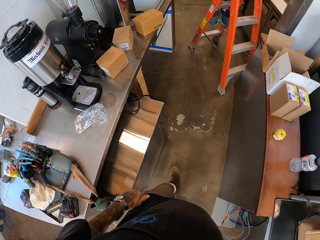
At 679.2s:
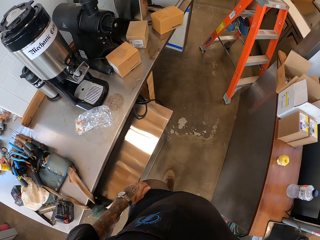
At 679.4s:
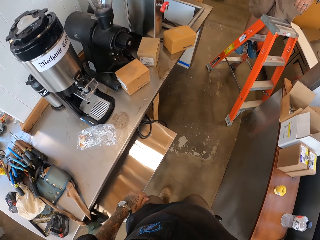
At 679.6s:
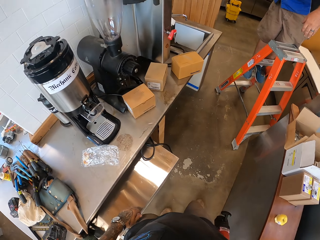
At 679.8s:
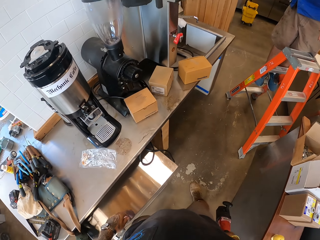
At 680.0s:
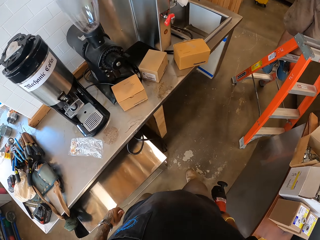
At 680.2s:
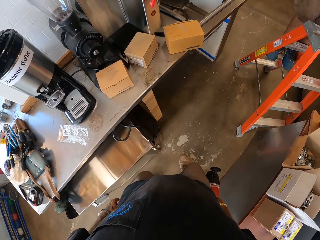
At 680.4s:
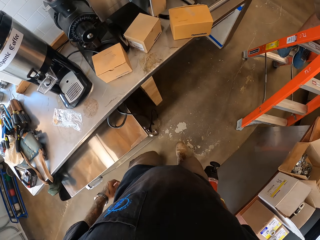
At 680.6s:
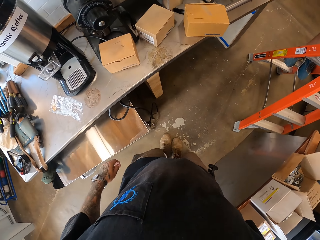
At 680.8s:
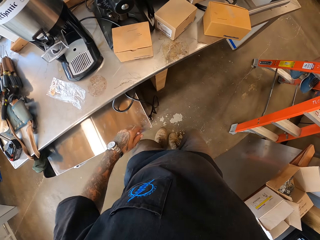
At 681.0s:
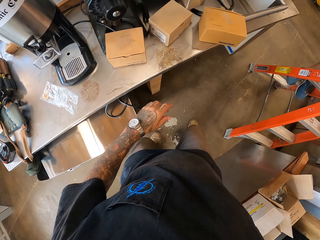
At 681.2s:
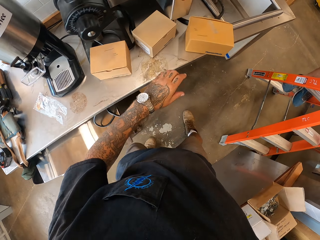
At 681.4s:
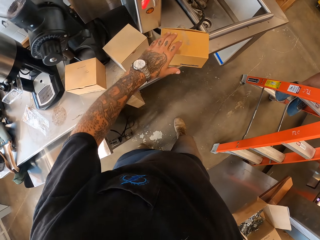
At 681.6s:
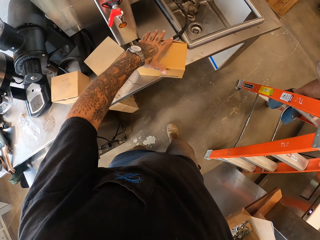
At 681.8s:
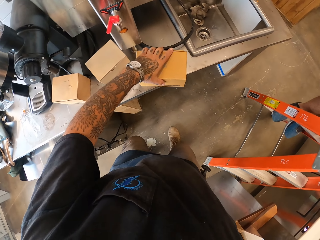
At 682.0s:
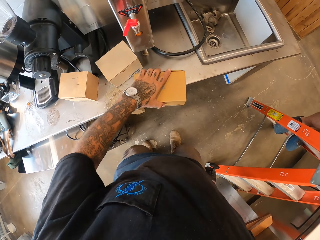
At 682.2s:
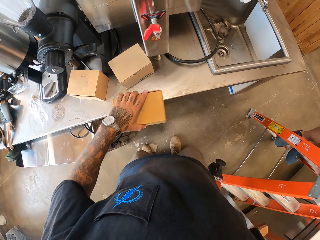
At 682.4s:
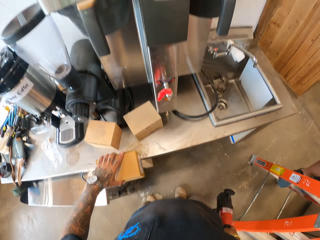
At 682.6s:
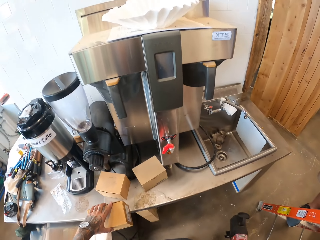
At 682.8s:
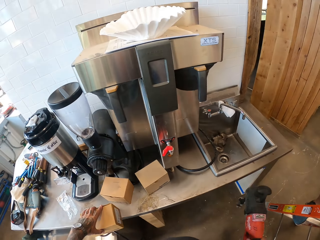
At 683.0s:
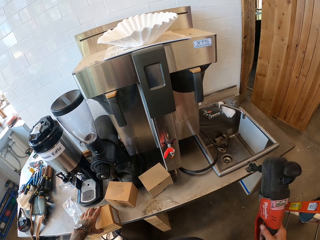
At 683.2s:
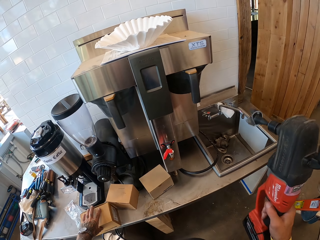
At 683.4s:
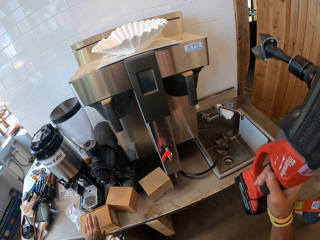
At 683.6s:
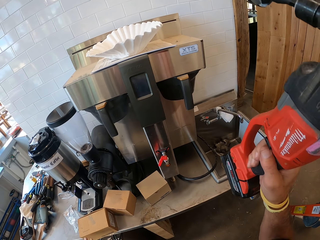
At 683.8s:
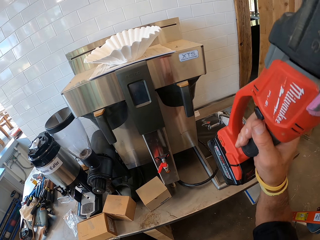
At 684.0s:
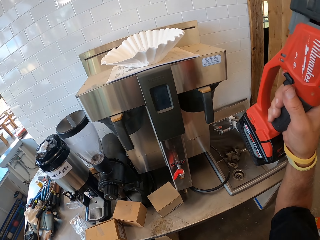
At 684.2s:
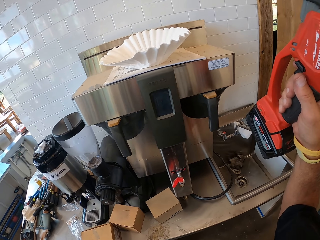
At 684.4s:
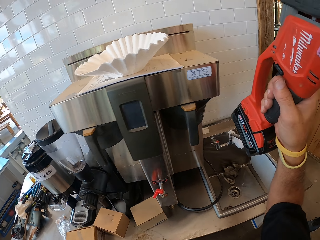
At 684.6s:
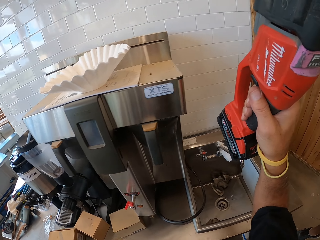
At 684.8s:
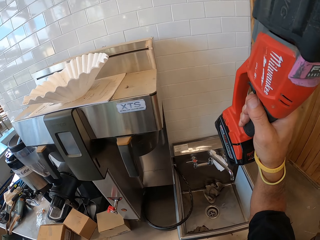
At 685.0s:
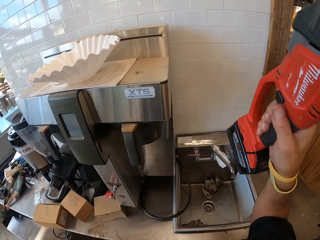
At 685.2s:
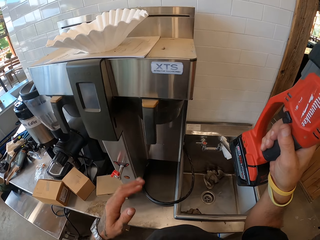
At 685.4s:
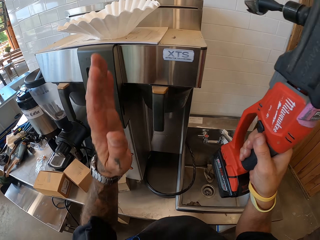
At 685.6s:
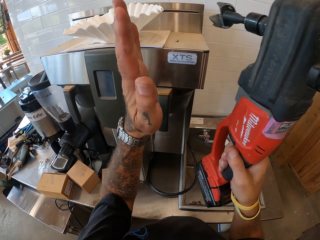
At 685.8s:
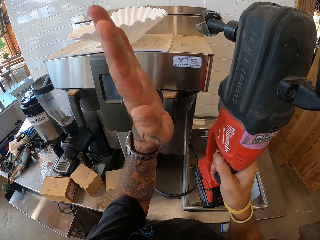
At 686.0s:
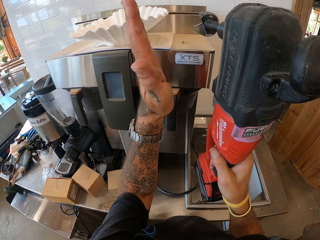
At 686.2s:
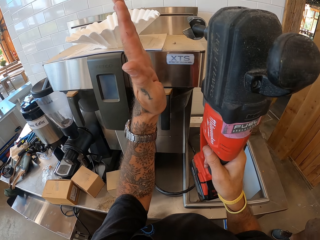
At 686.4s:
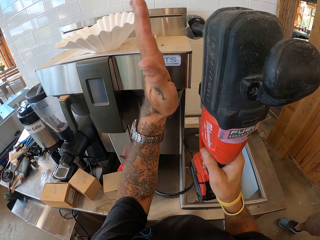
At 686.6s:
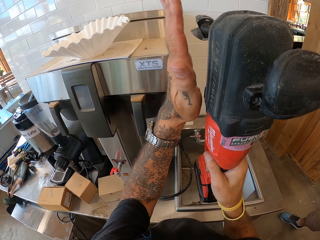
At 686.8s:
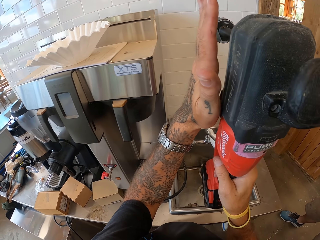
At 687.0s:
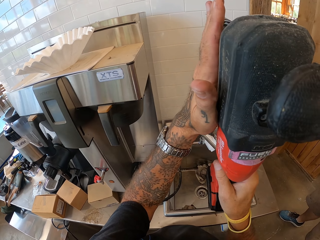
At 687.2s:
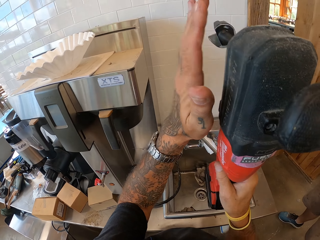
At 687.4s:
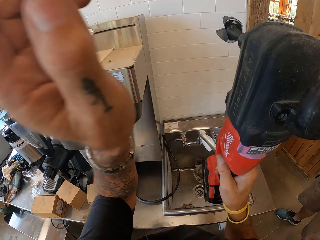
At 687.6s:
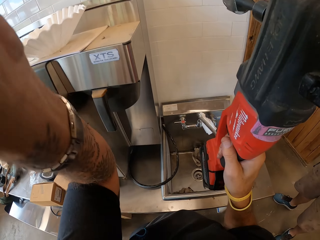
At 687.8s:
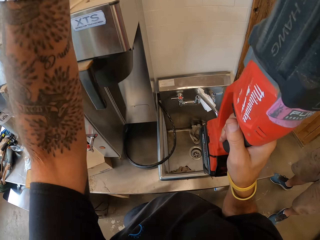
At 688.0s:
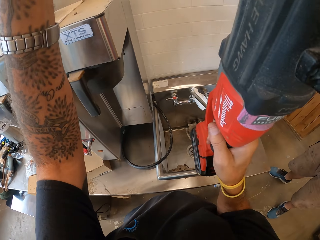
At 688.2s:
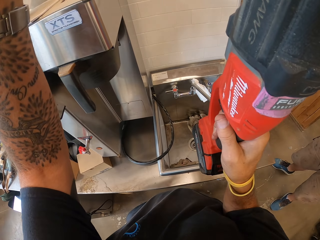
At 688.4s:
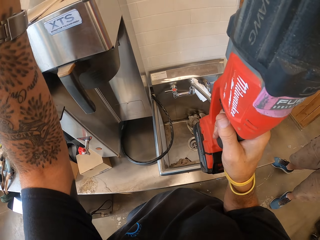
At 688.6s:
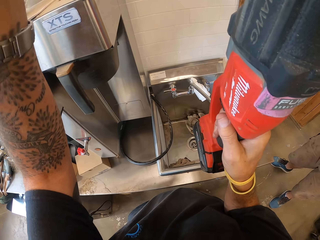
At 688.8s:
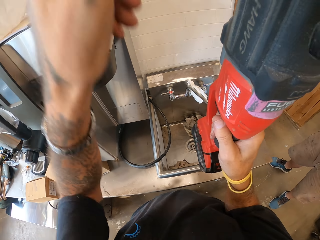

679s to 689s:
The camera wearer walks. They move the box of something. They hold an electric drill gun.

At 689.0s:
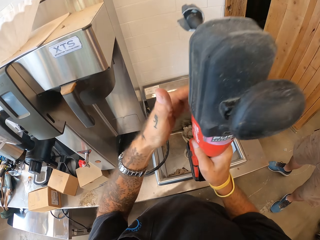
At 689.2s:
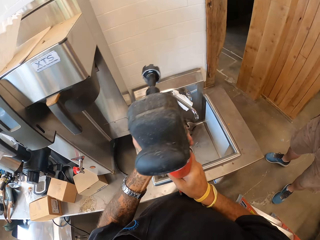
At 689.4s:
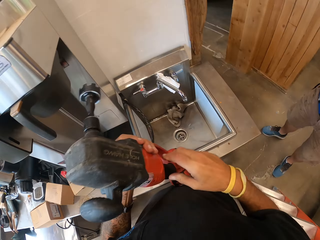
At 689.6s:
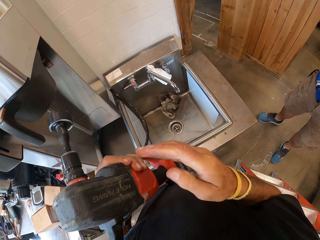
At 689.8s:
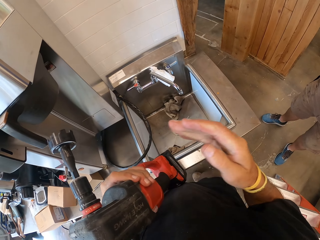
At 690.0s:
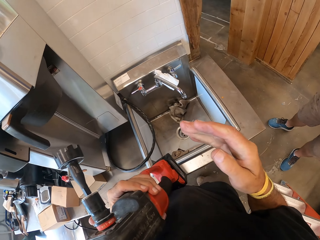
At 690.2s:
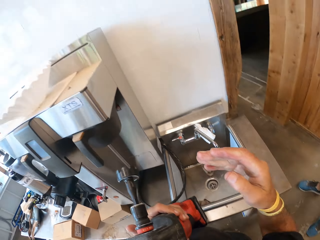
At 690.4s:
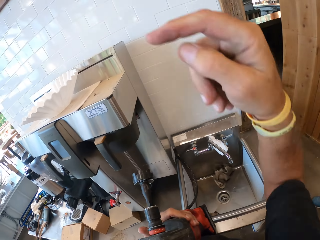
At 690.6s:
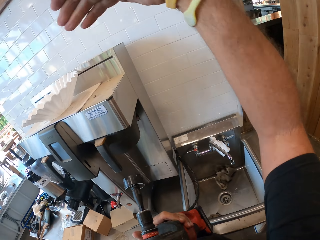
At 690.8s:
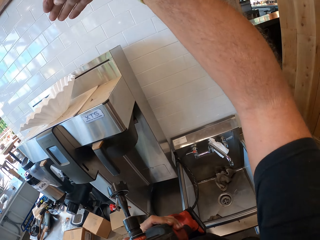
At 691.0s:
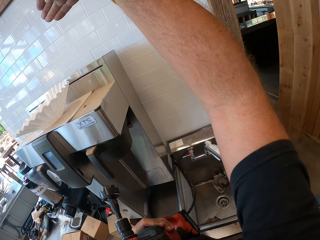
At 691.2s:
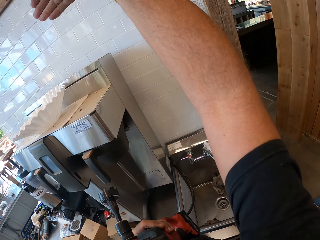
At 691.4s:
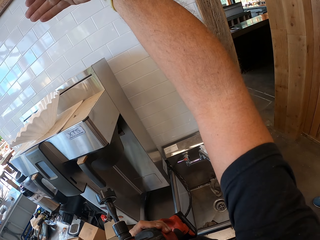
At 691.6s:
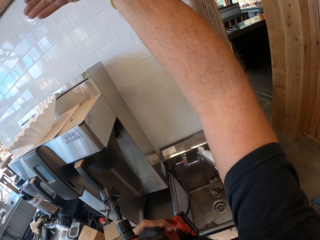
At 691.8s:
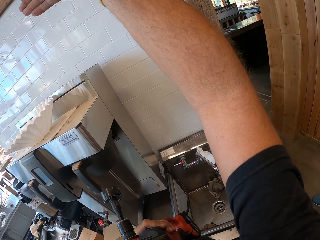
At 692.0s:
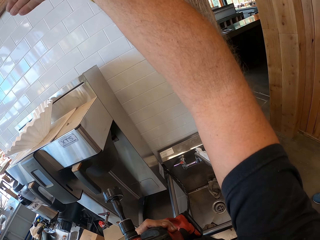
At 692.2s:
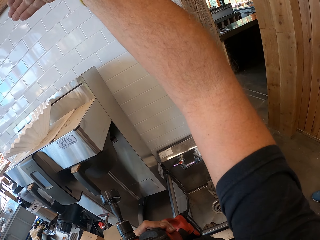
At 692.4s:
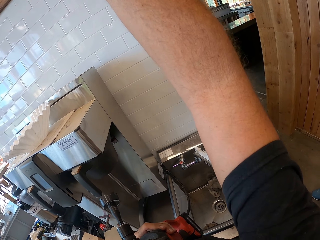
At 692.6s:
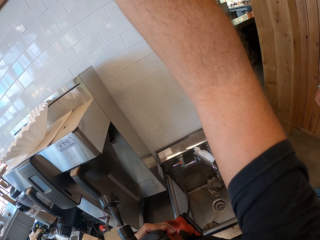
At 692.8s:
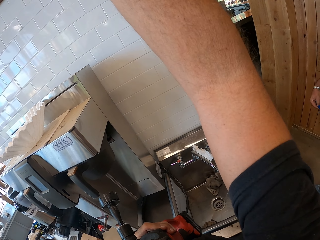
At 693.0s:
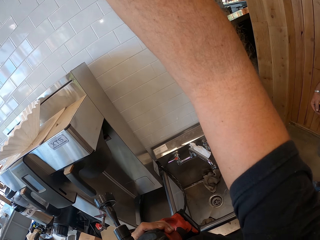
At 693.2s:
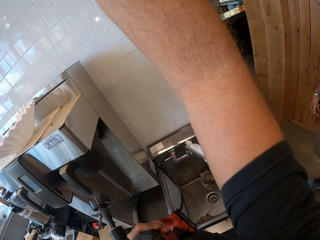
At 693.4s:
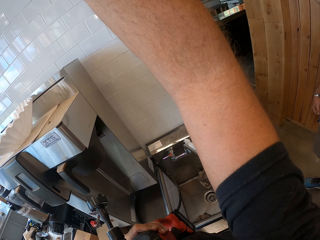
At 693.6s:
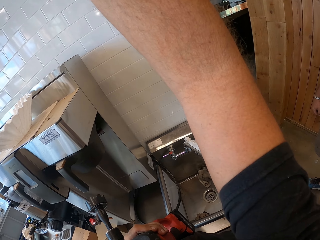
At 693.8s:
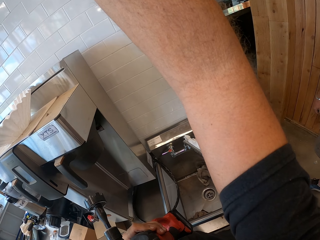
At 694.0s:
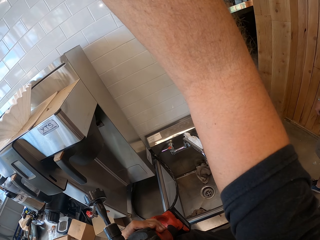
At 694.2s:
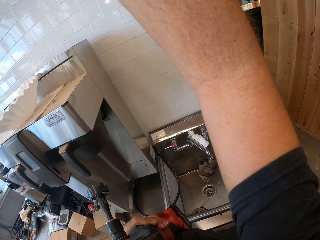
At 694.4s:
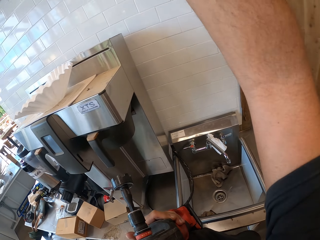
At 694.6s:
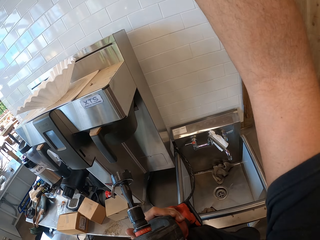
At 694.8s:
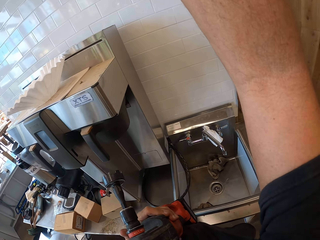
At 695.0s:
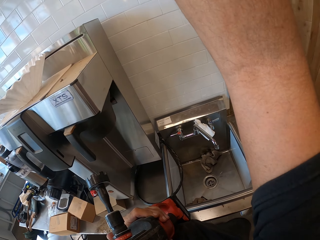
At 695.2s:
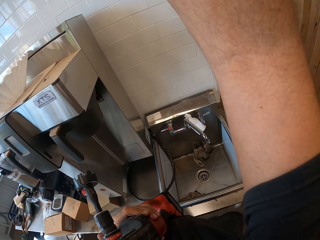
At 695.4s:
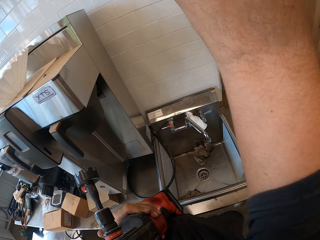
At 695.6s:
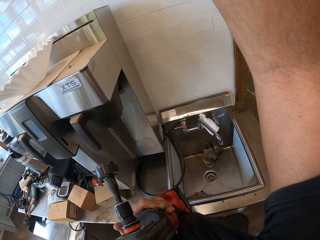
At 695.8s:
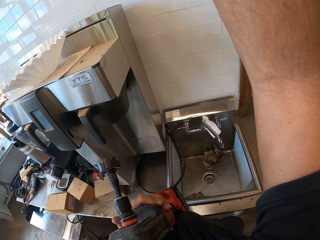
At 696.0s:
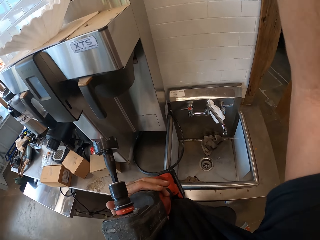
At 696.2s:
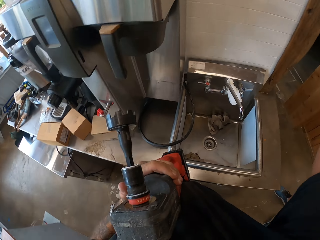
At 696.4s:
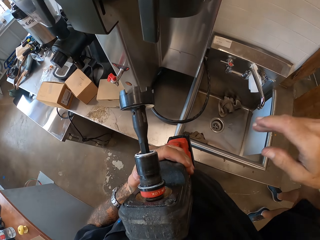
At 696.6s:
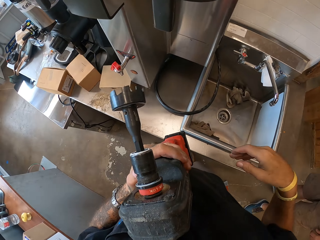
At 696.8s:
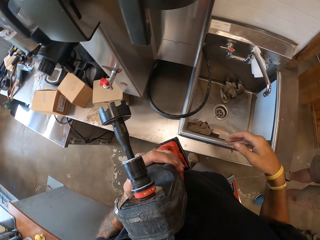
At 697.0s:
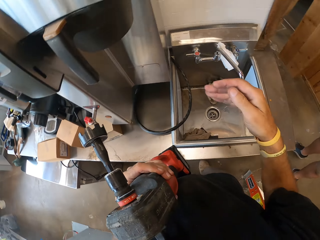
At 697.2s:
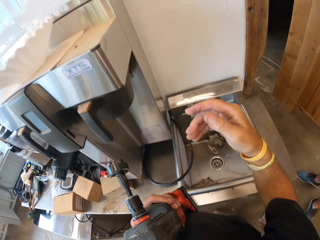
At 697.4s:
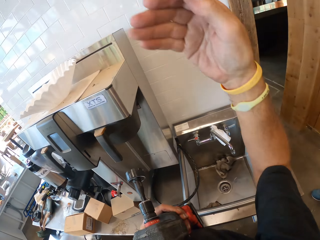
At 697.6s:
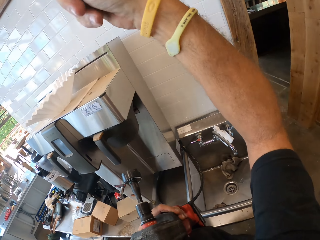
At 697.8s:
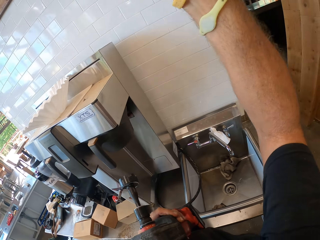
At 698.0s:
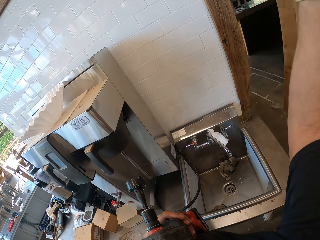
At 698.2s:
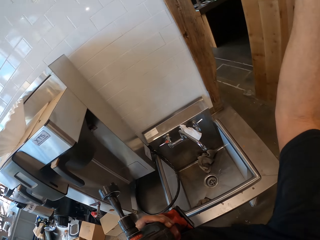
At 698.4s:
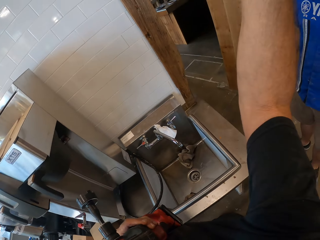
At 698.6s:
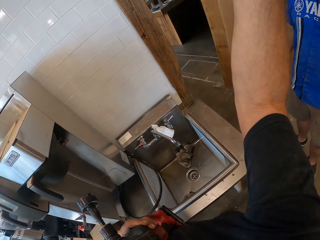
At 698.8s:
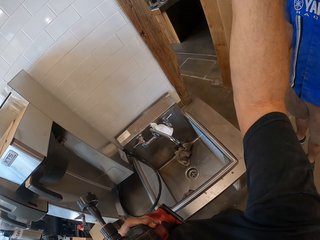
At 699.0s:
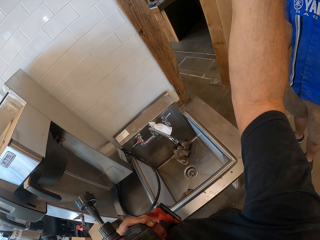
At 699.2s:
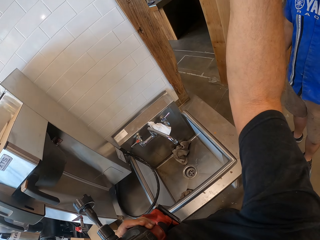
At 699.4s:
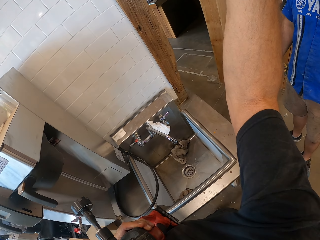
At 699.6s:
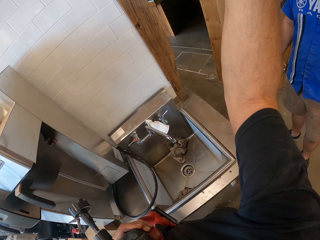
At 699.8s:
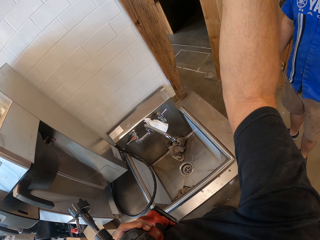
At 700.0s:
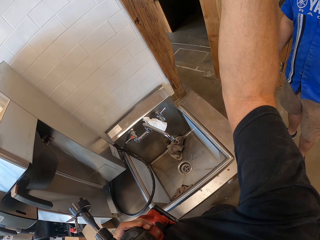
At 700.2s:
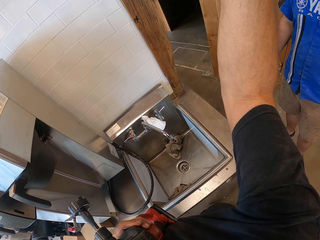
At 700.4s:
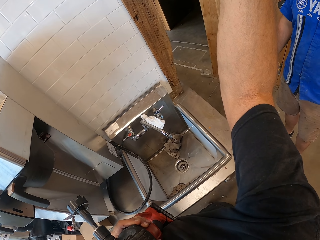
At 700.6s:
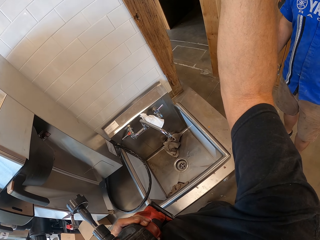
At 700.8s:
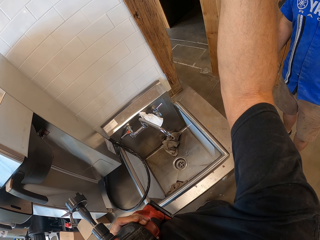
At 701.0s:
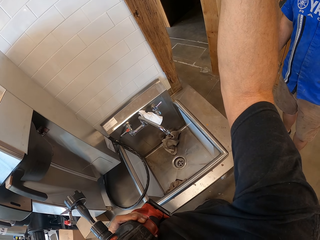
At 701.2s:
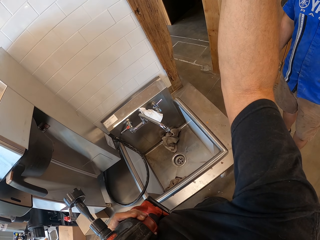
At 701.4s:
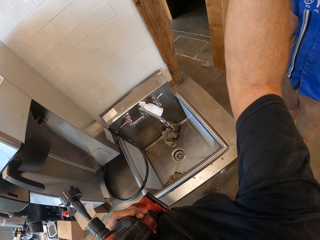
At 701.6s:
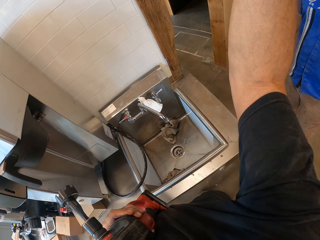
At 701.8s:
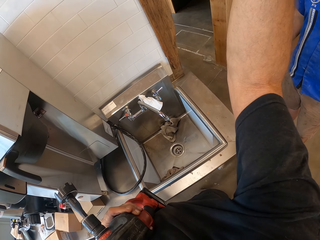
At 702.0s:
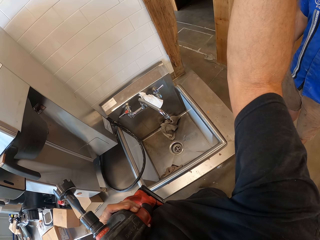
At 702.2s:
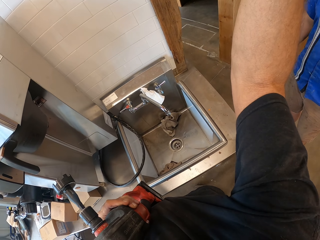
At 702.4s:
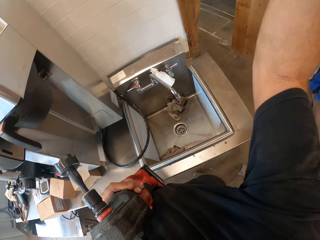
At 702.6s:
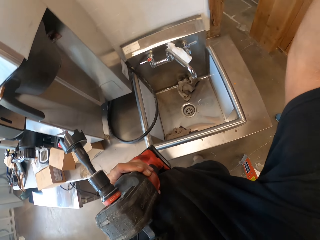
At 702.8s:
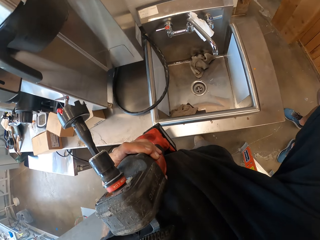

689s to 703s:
The camera wearer raises the right hand.
